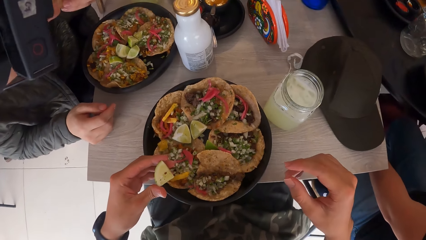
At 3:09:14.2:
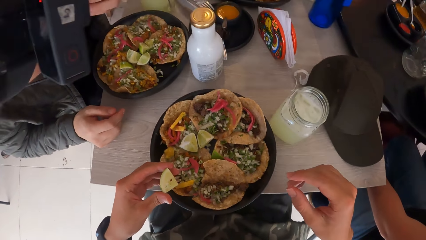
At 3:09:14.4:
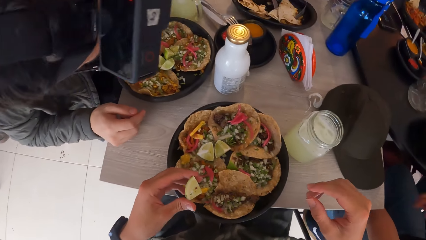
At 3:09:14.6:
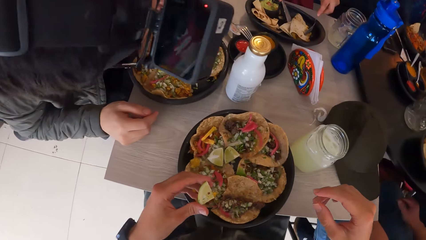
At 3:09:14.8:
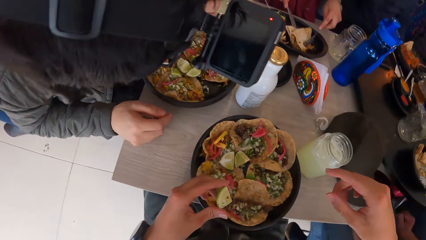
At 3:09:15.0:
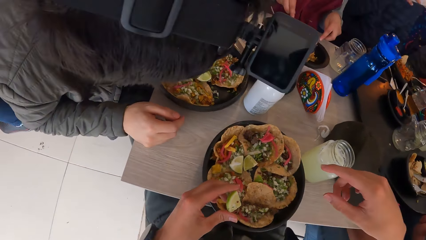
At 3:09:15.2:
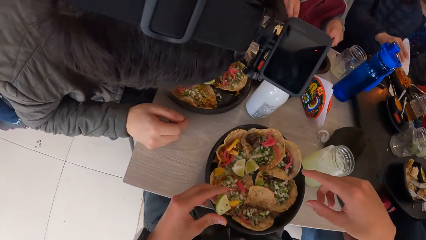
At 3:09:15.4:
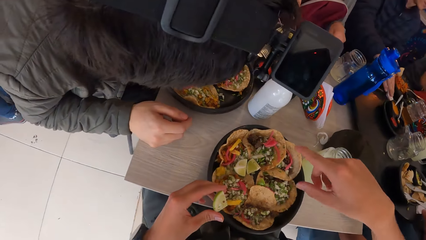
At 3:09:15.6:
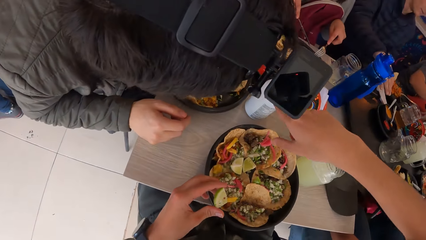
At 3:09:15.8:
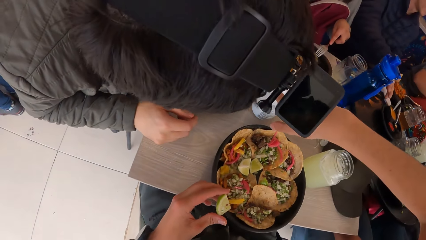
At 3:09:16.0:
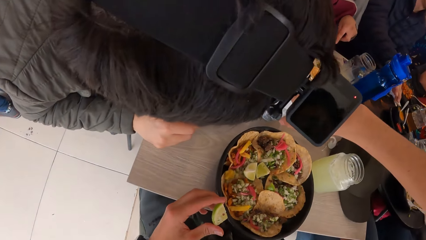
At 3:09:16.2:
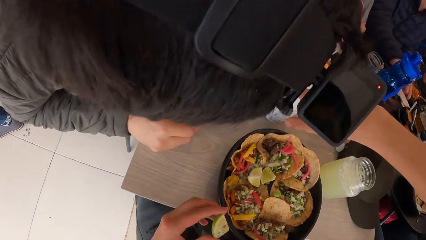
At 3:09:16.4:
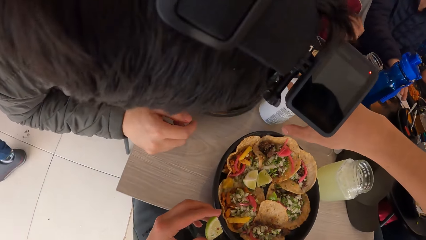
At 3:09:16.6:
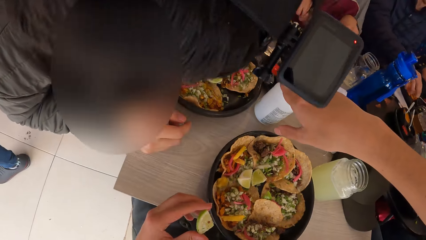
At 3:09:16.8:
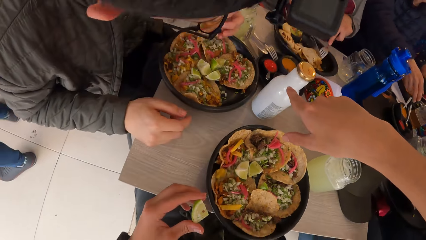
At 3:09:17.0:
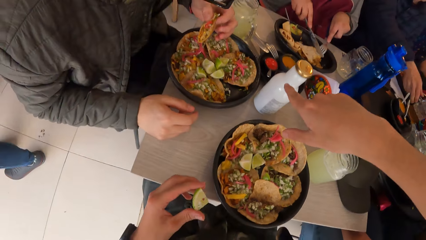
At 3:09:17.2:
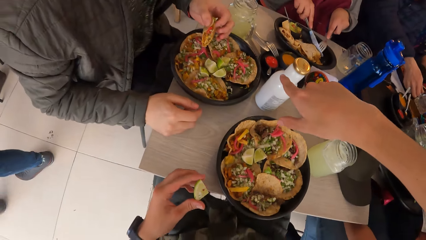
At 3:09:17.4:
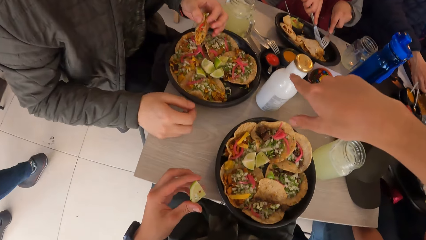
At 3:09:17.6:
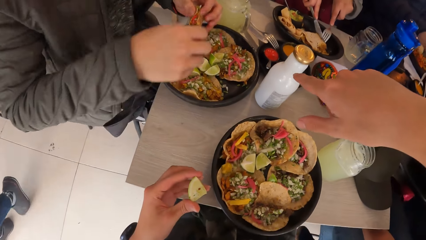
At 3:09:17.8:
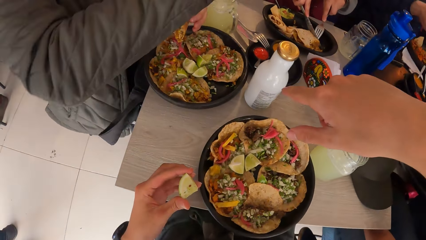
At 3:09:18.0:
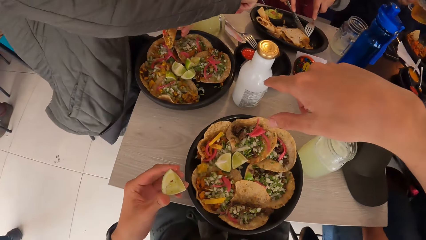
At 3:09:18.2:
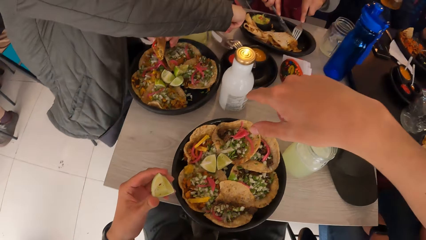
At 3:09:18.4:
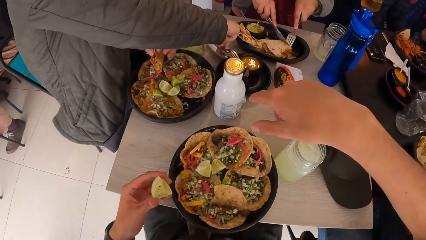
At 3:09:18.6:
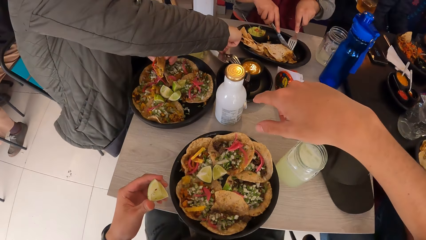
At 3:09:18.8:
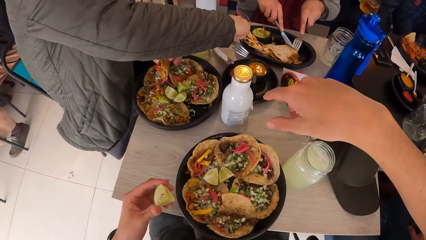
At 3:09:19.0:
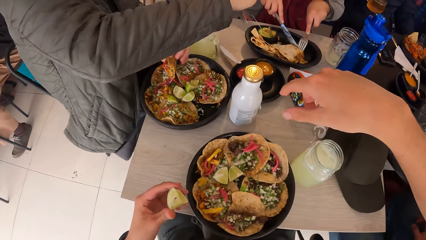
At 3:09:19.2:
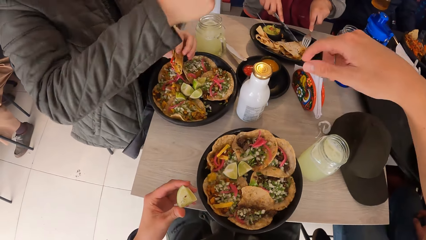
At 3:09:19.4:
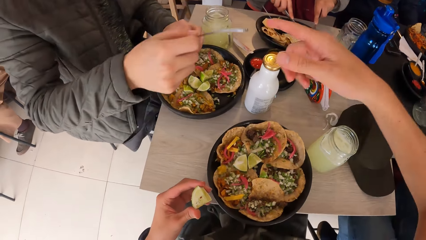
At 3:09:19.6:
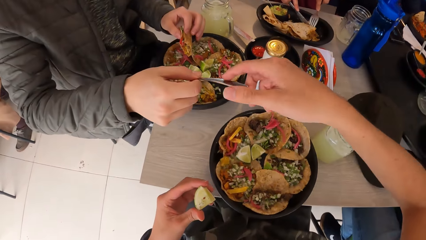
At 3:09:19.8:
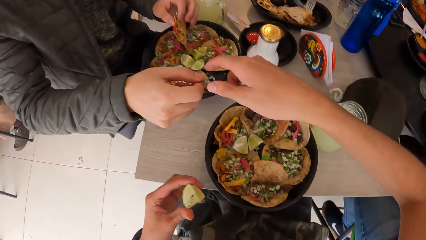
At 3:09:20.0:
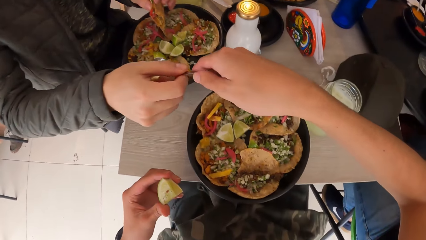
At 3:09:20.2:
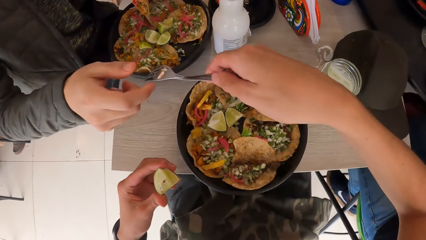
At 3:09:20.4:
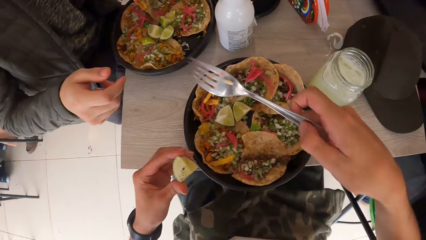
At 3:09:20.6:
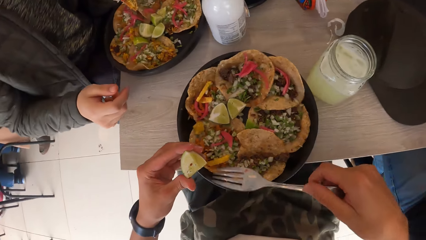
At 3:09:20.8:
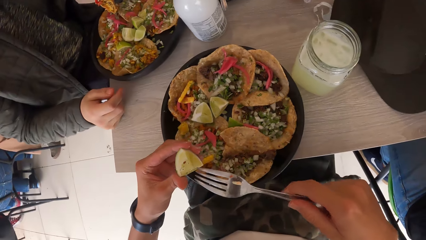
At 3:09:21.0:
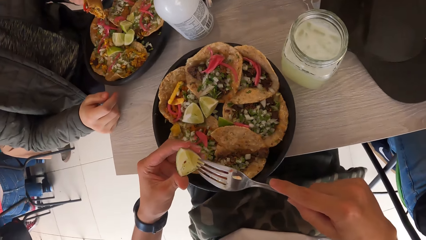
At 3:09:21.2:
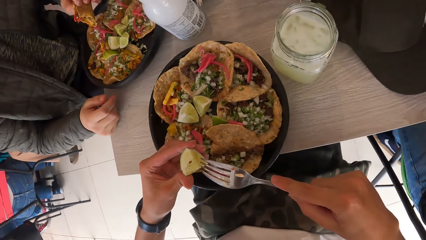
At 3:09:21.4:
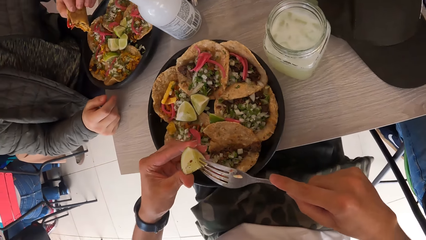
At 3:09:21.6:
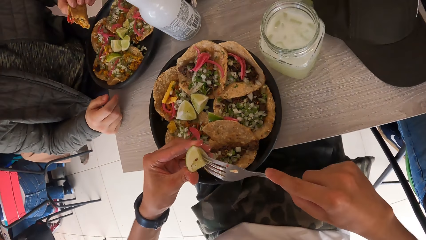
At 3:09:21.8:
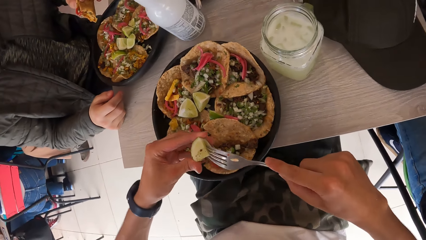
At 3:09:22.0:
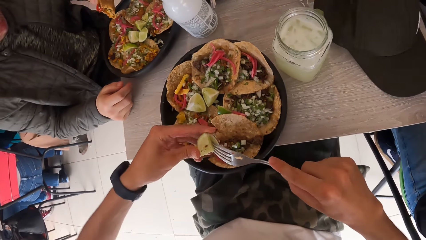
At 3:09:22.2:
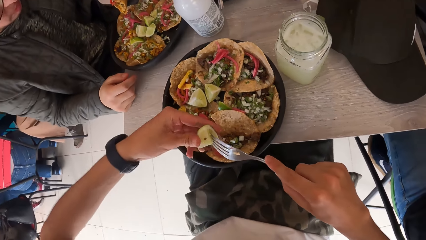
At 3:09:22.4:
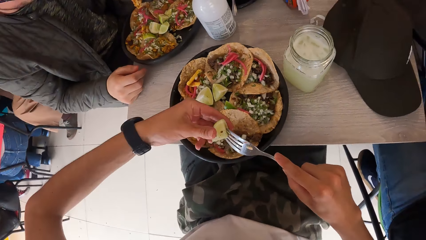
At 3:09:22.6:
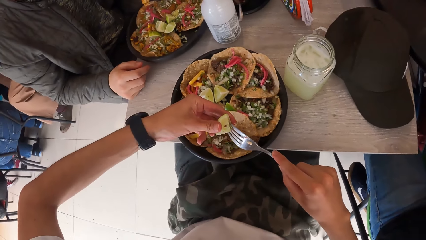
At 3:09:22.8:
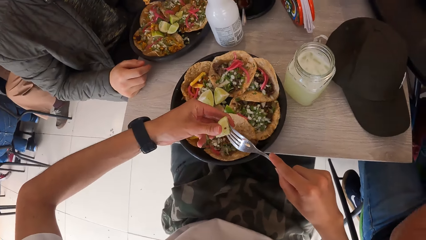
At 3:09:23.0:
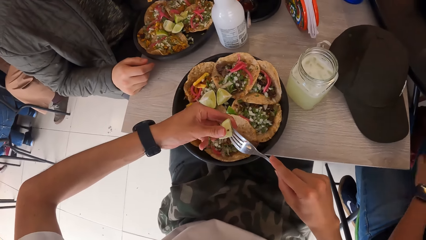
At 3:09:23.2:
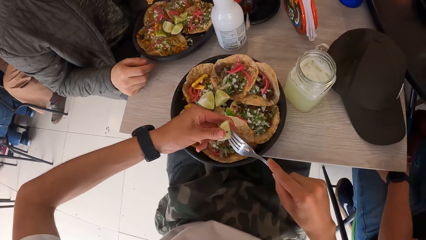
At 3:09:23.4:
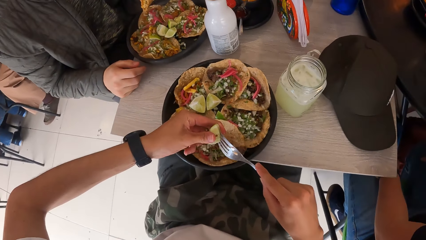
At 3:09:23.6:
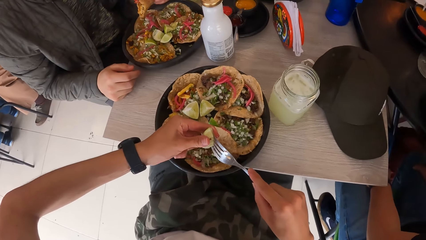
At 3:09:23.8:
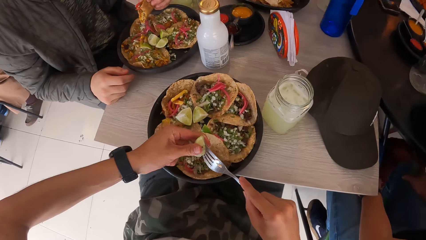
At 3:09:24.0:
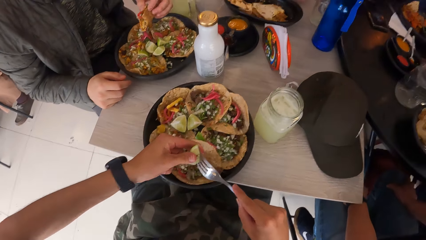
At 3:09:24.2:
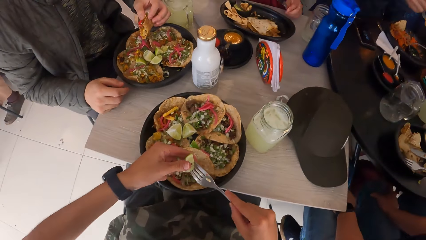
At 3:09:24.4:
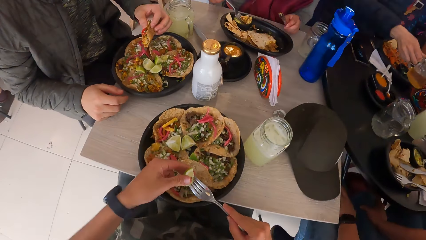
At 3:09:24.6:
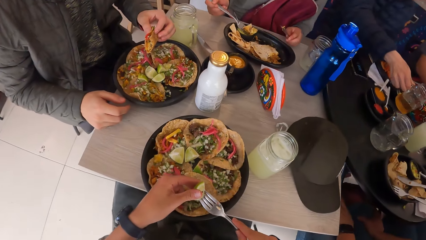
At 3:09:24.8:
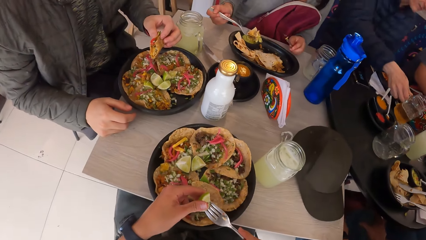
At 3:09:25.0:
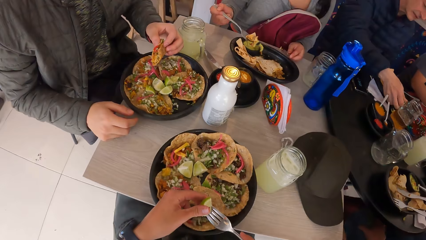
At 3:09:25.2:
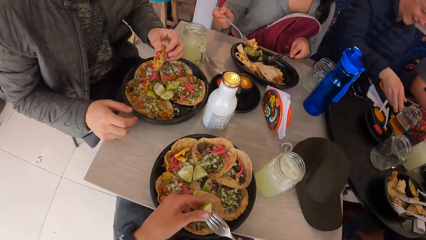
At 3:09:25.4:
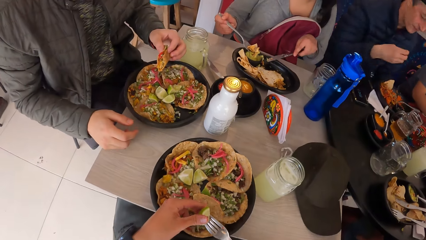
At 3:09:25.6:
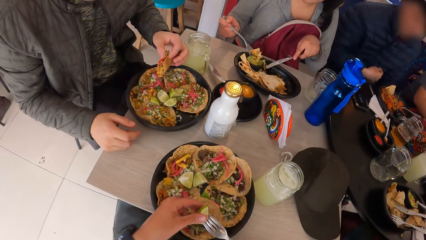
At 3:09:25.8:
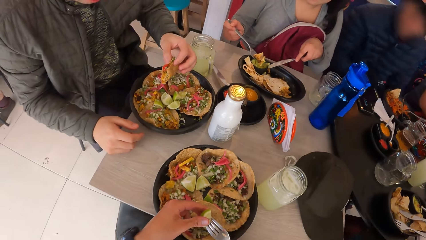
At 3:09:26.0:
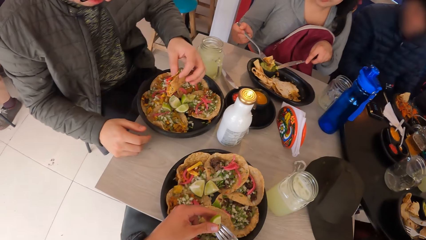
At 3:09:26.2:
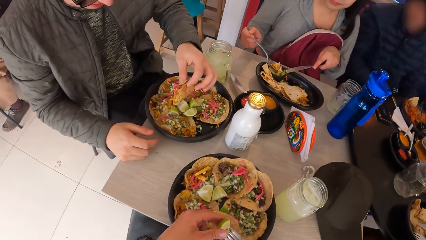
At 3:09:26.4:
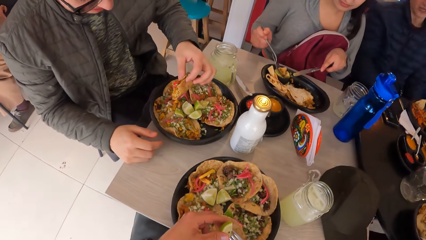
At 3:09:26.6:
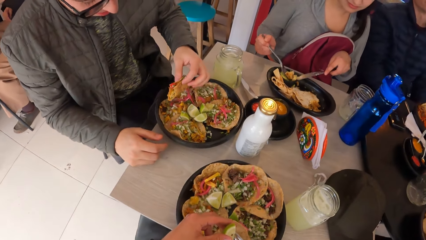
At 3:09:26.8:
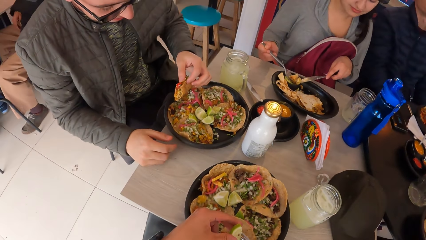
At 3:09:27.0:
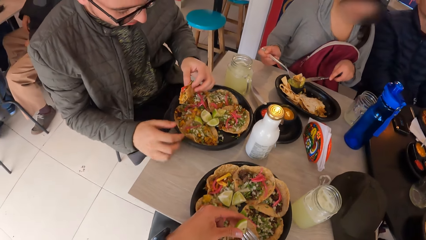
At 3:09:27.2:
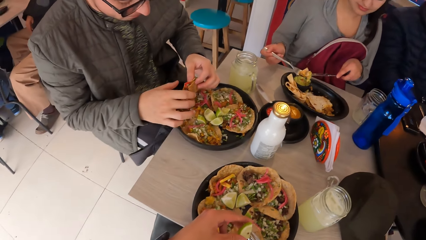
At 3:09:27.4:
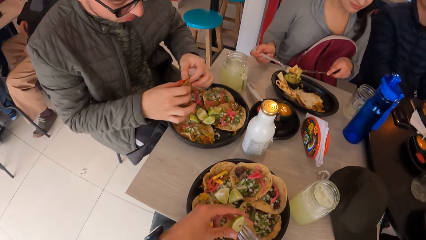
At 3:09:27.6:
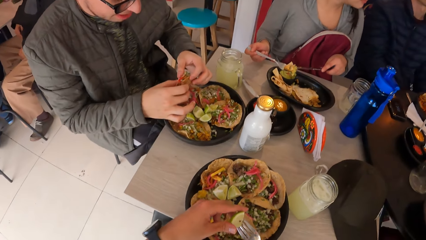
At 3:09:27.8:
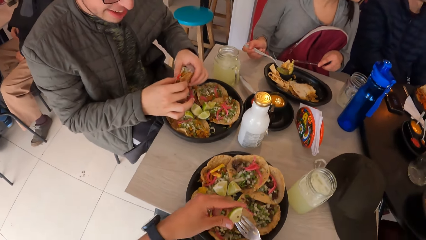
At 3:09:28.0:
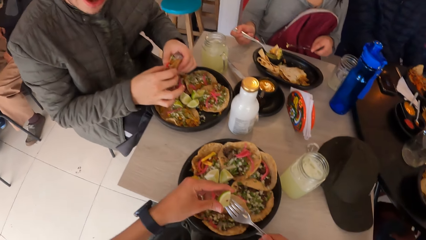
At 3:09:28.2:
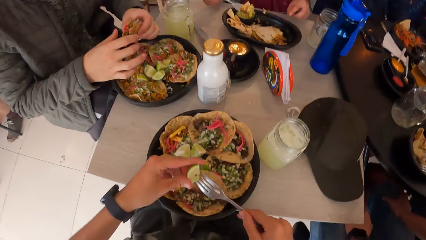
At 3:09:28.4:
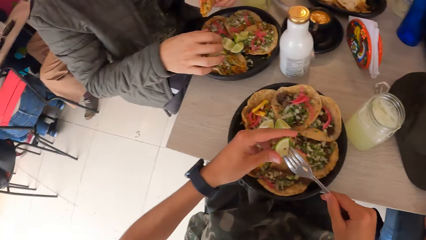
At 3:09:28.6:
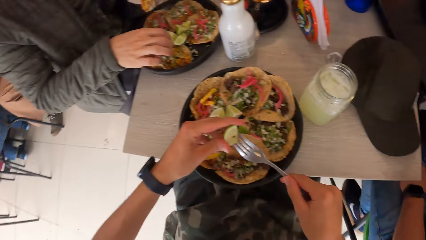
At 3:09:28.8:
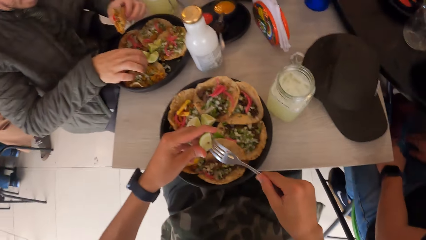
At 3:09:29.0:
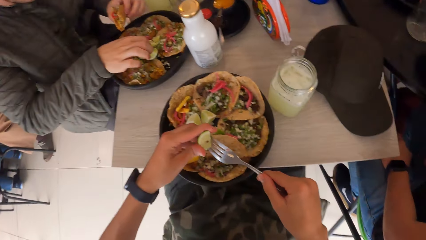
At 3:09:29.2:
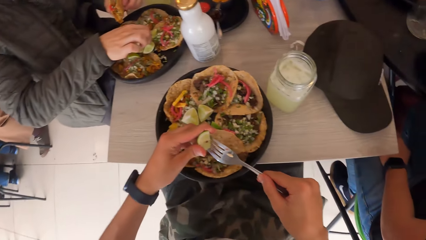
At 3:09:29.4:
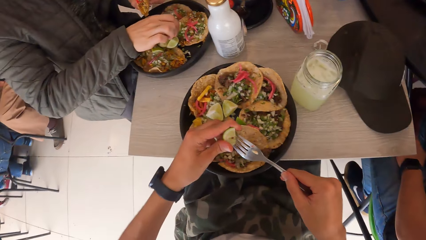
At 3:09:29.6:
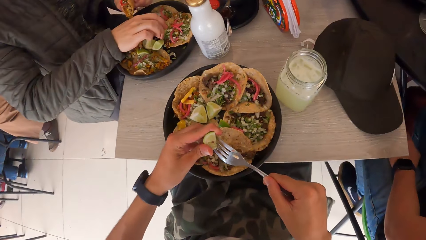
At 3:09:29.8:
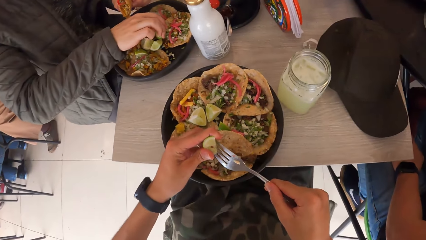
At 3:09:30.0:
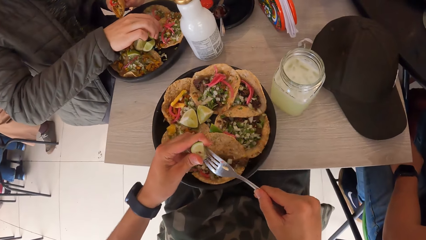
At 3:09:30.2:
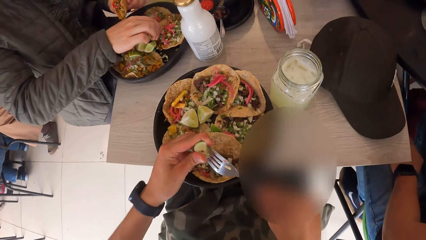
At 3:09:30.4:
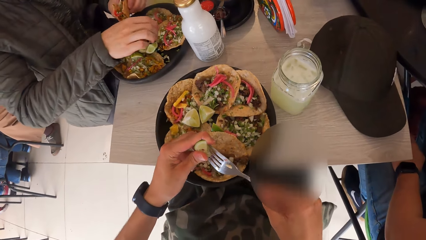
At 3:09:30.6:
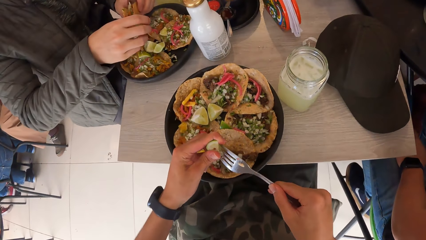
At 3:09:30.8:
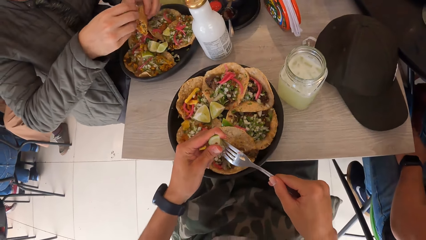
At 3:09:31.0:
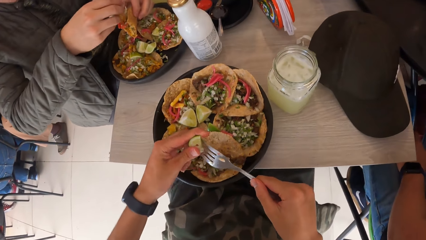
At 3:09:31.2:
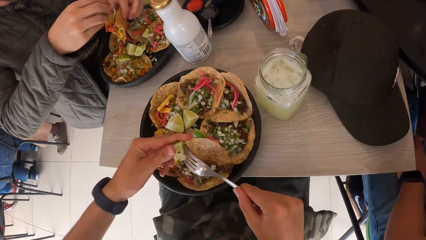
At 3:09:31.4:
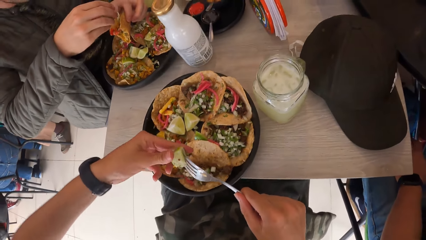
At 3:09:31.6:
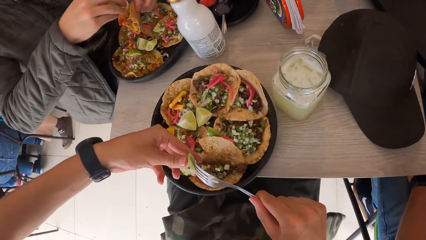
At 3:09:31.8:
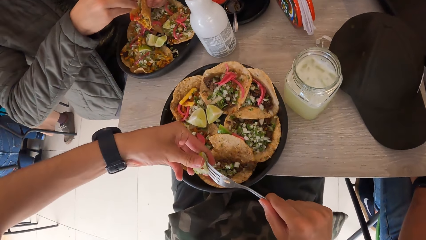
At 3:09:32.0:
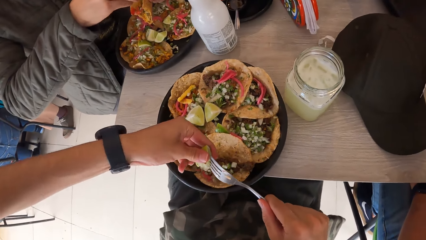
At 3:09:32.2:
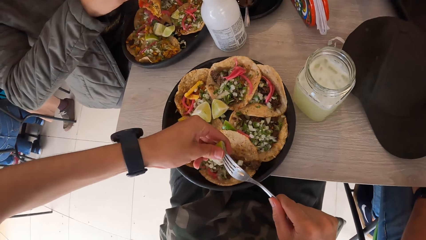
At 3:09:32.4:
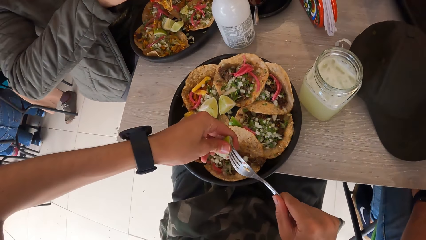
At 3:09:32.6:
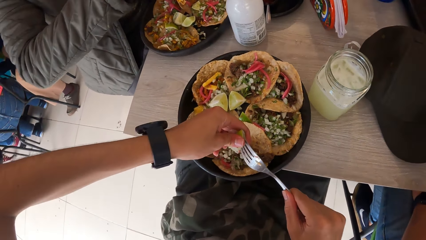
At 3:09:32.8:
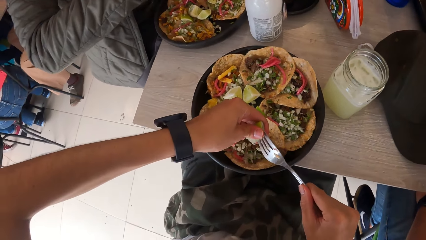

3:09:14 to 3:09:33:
The camera wearer dialogues with a man. A woman cuts a taco on the plate on the table with a knife in her right hand. The man picks up a fork from the plate on the table with his right hand. The camera wearer collects the fork from the man with his right hand. He pierces the piece of lemon in his left hand with the fork in his right hand. He squeezes the lemon with the fork. Another man drops a cup on the table with his right hand. The camera wearer dialogues with the first man. The first man touches a piece of lemon on the plate on the table with his right hand. The camera wearer squeezes the lemon with the fork.
